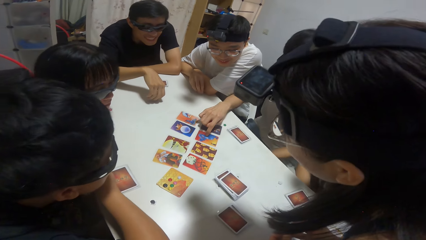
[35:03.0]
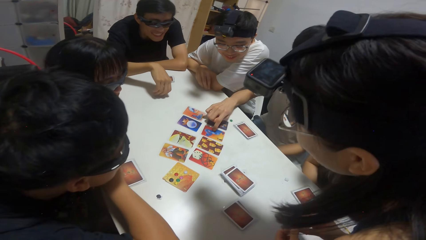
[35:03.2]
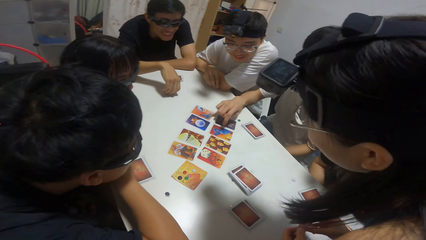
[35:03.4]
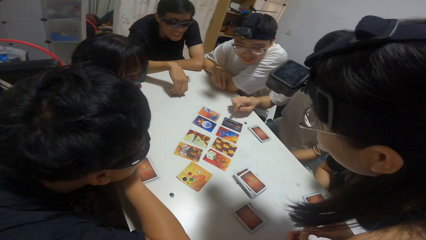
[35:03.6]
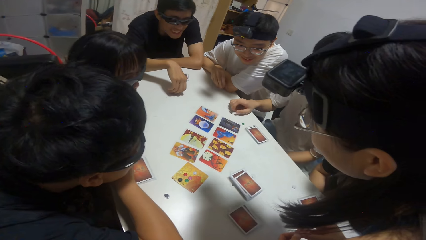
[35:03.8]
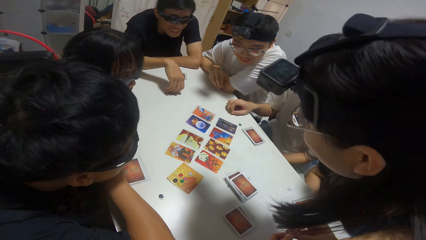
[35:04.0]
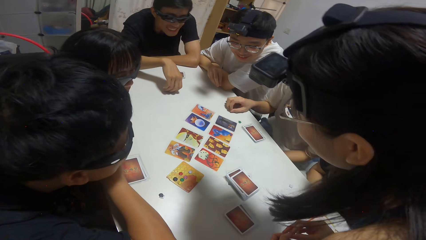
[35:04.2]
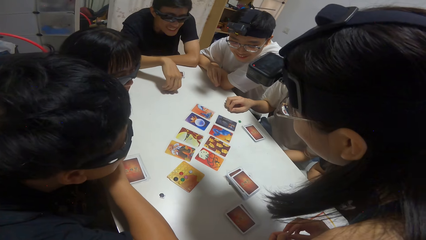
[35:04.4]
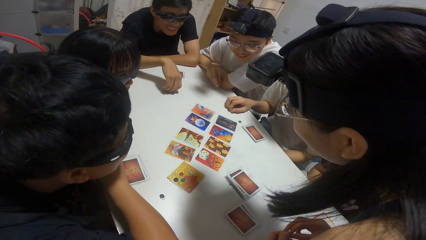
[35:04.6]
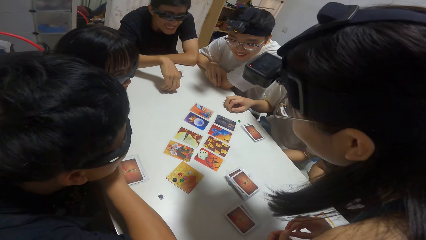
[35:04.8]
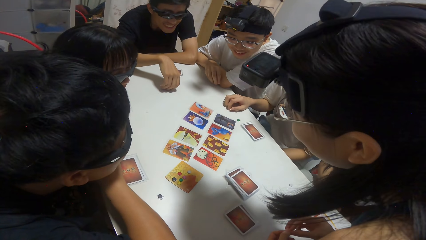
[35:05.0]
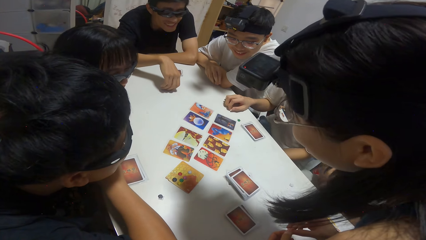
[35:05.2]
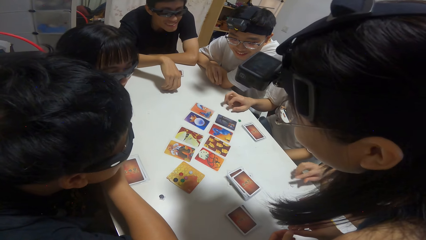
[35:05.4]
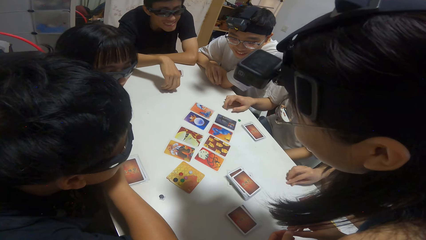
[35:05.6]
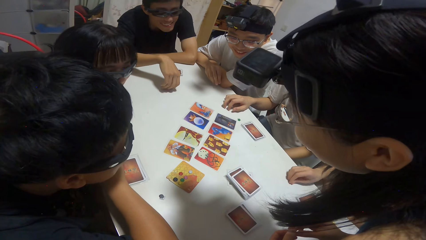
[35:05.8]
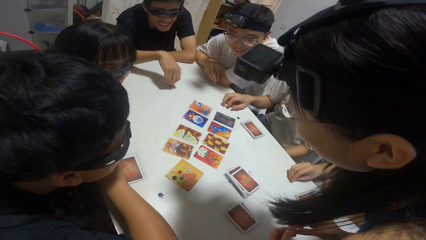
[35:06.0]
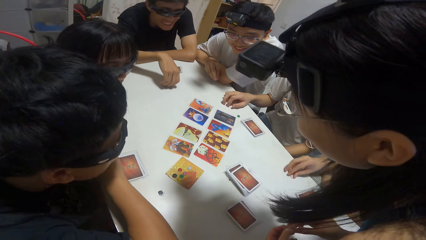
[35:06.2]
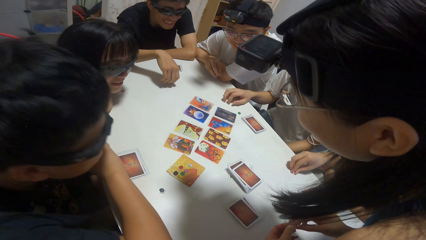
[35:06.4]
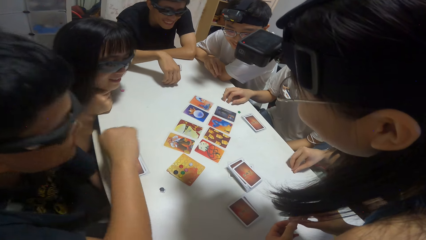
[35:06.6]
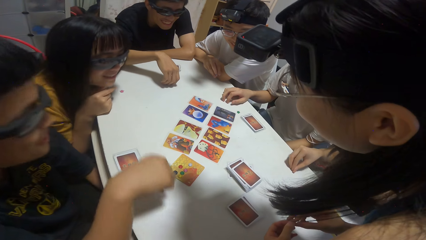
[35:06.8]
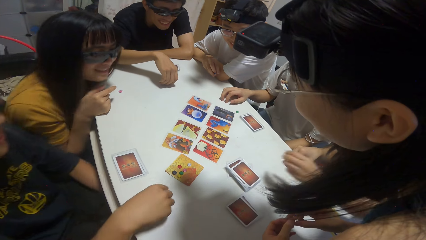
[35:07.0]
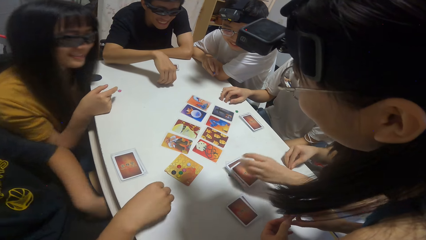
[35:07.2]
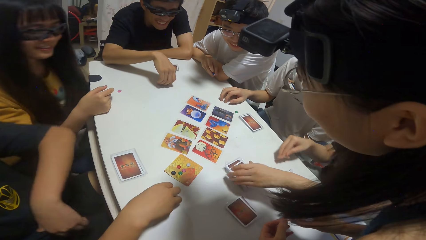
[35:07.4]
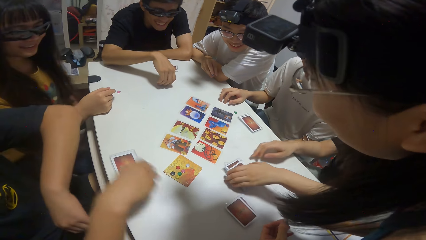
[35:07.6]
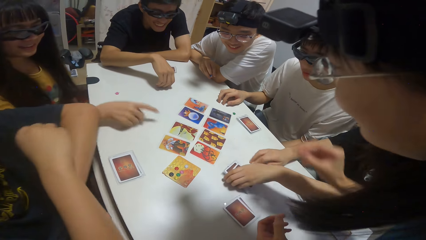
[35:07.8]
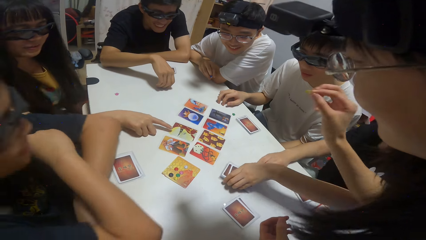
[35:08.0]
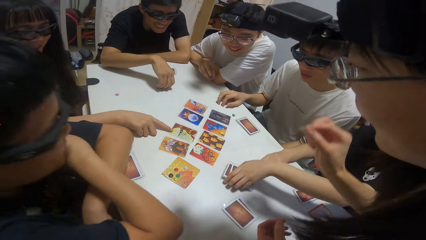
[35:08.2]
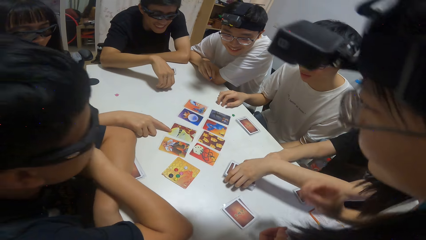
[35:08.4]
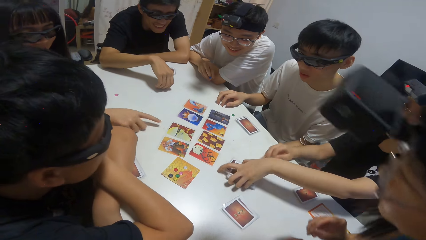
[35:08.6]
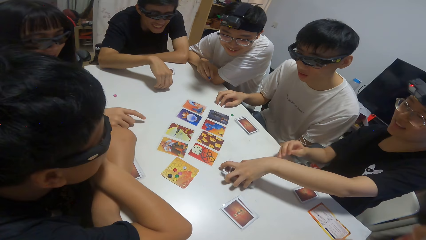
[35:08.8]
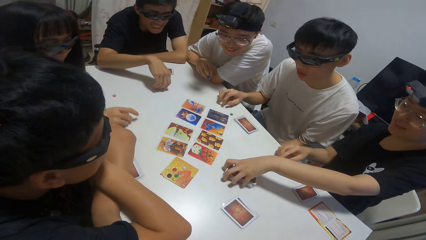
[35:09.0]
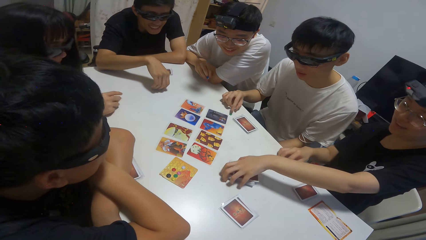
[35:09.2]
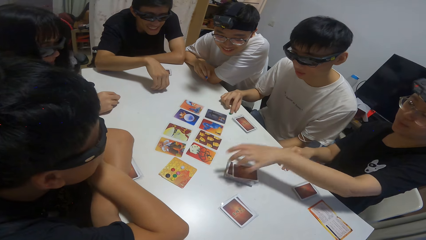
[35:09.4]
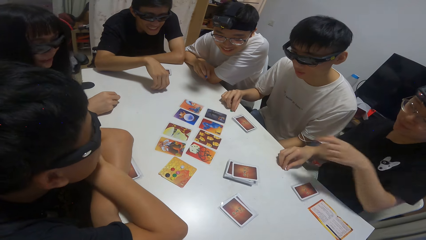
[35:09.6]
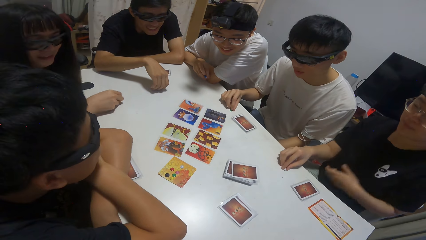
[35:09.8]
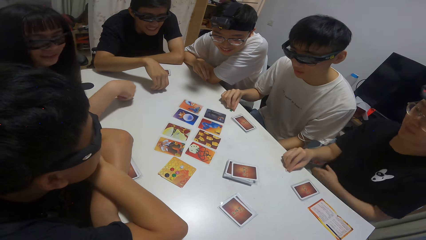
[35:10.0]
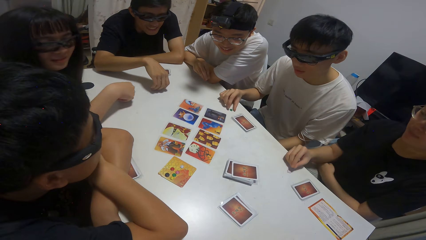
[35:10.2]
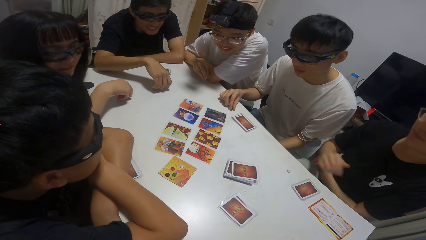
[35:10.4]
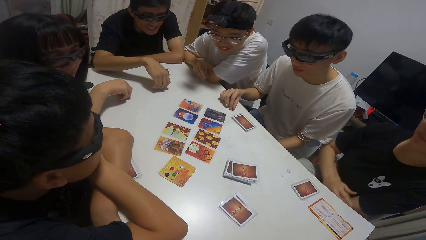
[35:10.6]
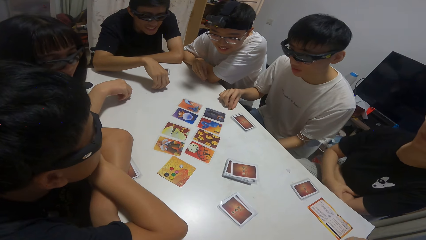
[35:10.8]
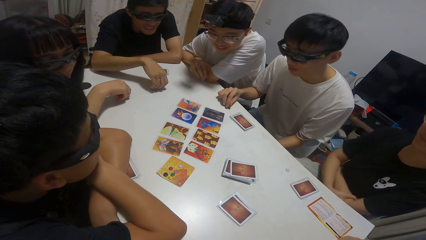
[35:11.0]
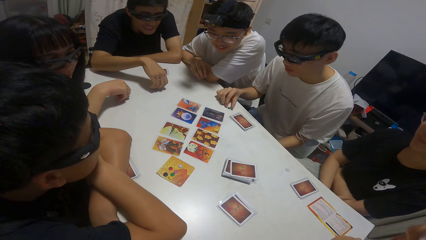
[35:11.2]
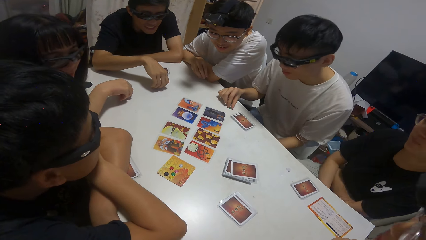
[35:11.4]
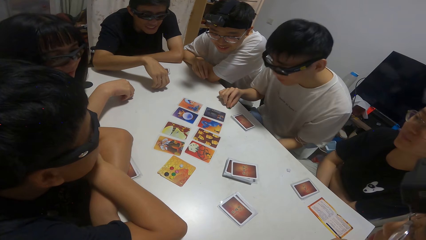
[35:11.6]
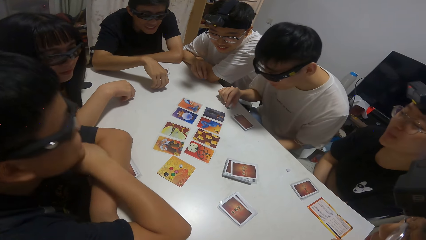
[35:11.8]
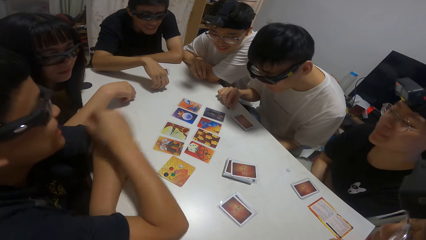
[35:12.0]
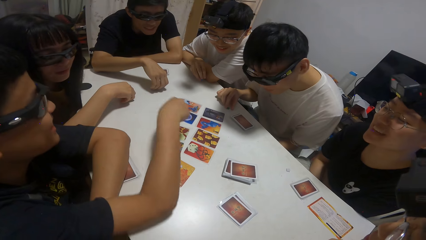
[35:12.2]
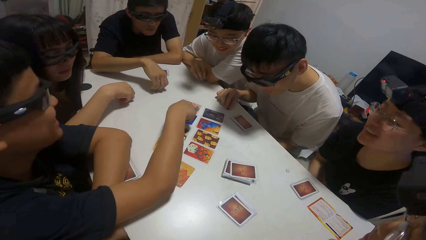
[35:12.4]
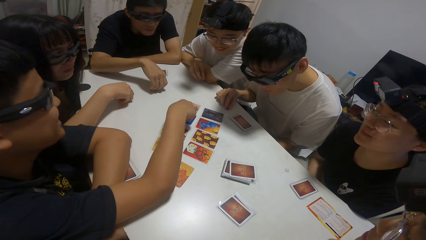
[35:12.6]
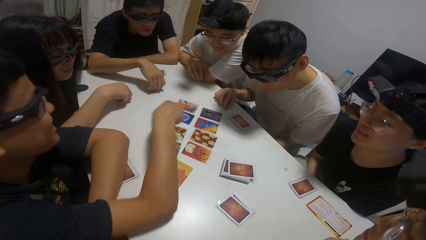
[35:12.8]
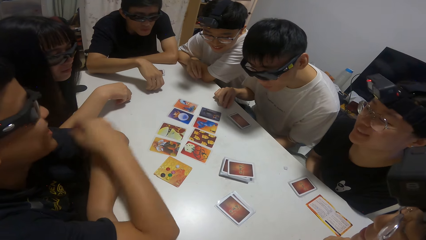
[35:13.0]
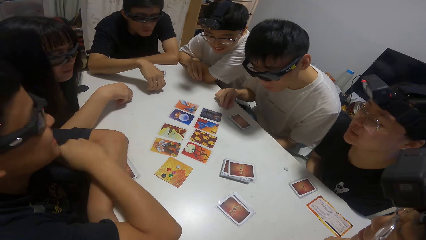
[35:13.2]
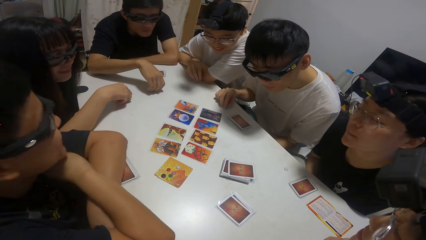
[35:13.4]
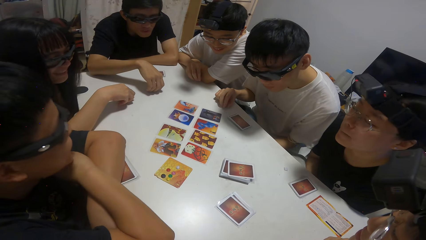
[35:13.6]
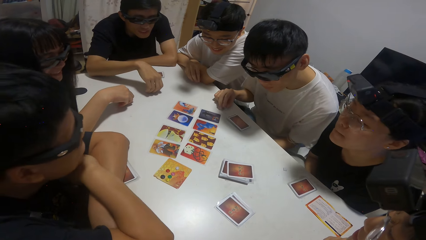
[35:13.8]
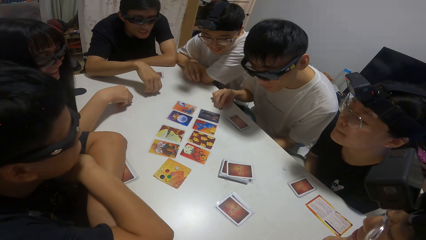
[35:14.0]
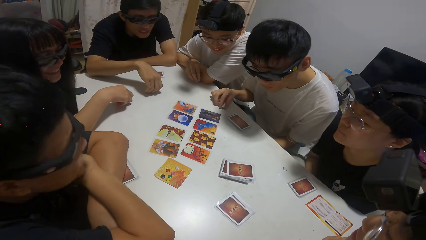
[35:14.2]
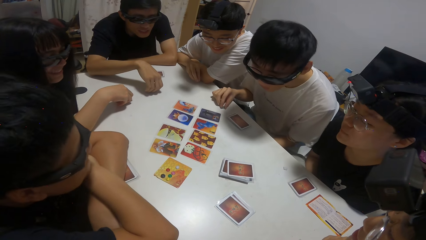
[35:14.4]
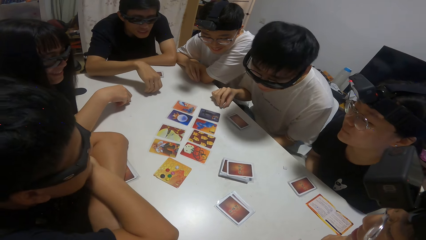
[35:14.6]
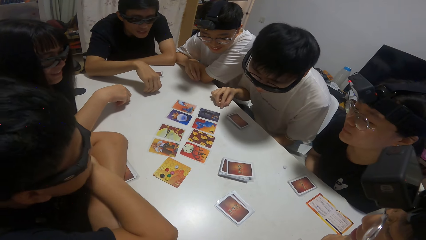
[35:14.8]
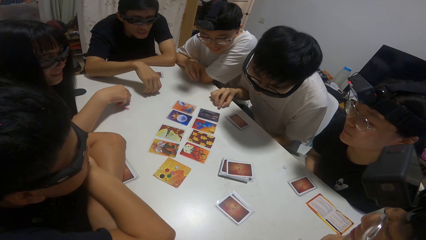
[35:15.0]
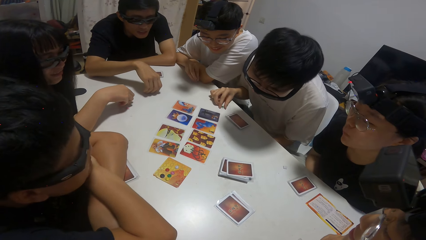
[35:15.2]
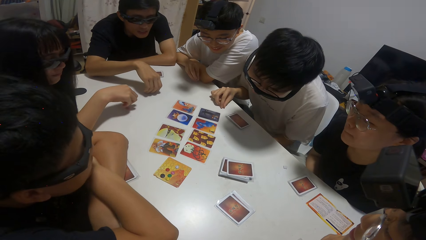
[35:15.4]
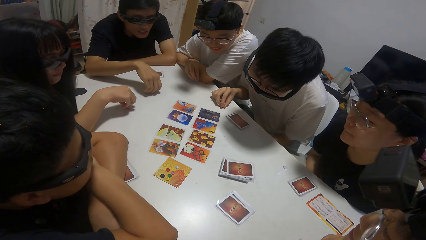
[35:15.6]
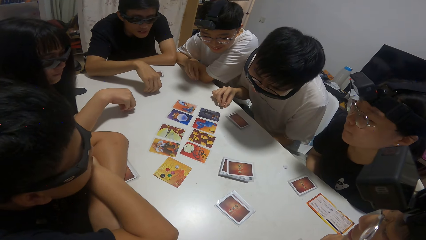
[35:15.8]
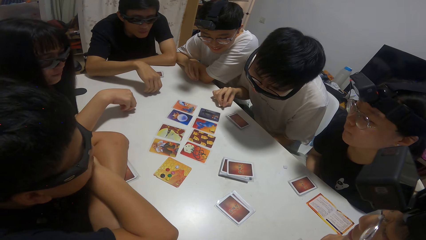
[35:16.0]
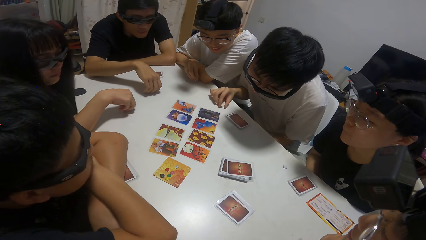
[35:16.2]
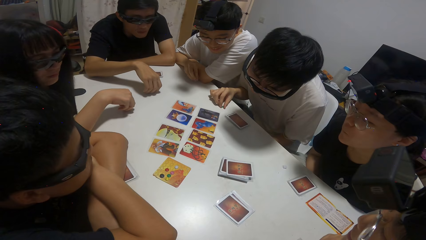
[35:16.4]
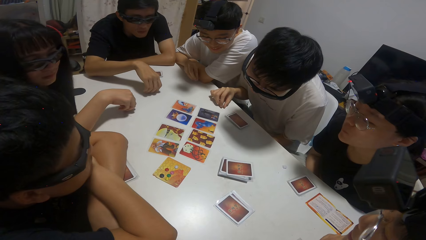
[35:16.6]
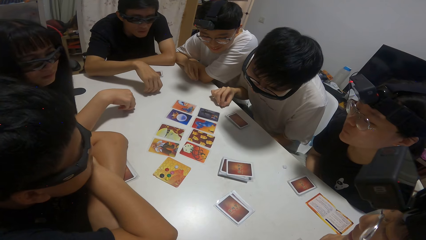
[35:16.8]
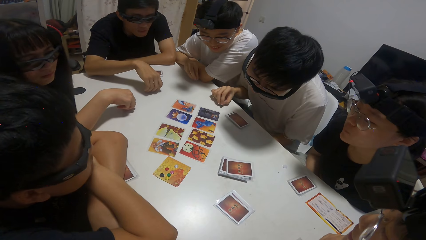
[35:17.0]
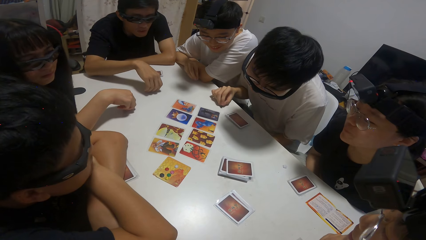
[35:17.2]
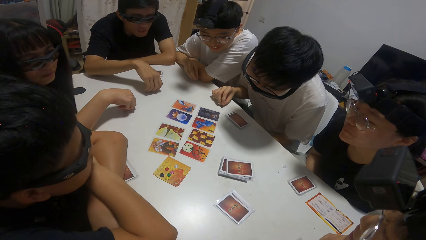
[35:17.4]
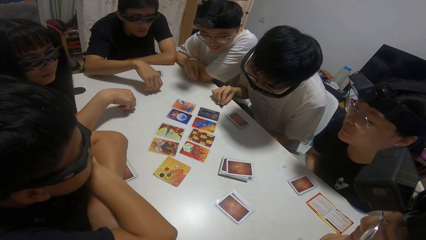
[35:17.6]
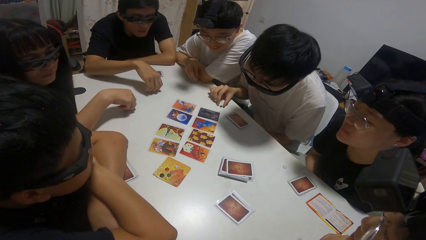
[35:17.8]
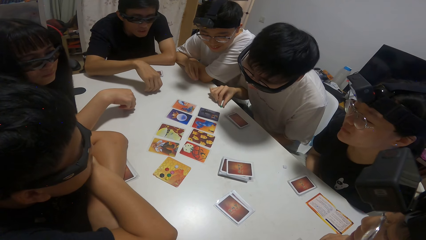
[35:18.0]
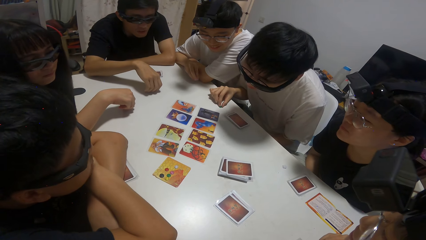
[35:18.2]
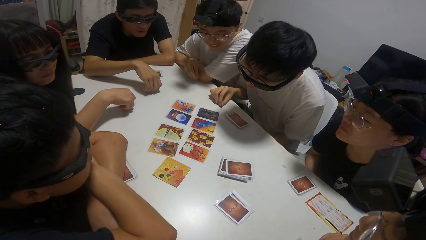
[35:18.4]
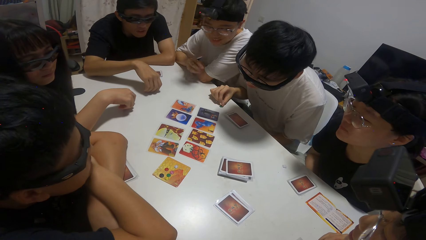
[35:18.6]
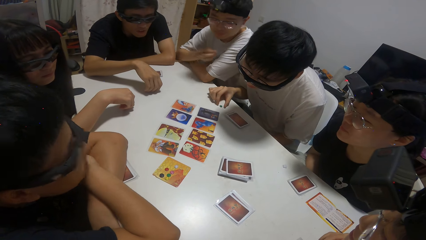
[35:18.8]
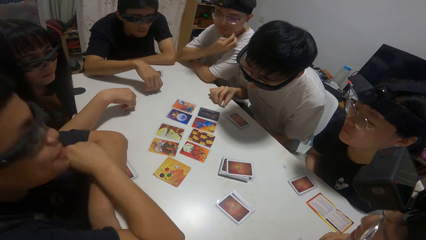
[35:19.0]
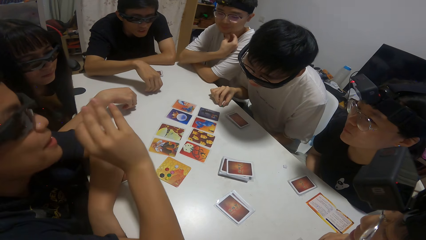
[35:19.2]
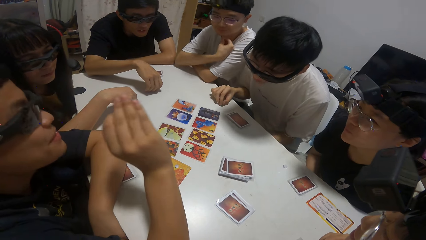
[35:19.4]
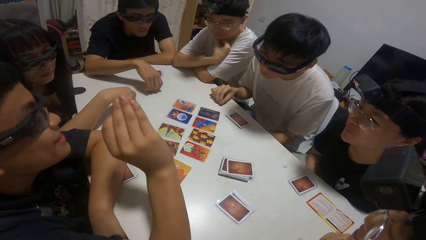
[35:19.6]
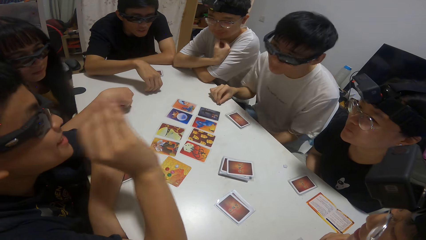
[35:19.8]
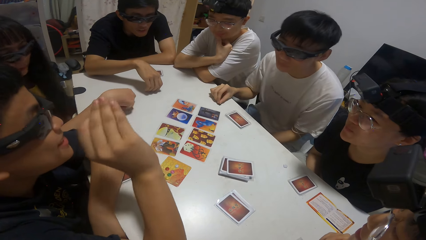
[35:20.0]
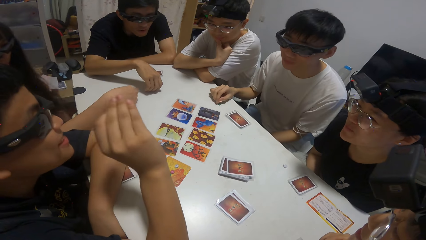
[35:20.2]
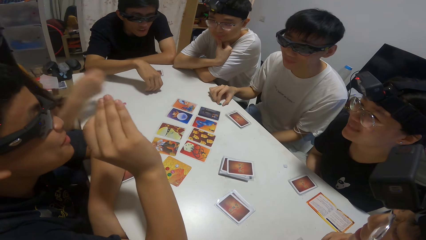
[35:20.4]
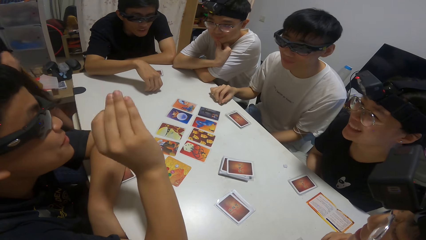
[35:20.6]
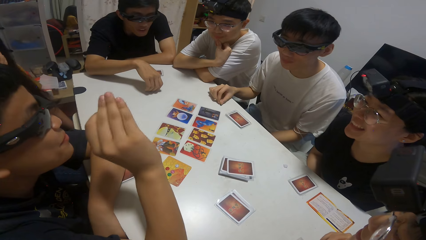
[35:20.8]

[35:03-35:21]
A man touches a card on the table. Another man points at the playing cards. A woman fiddles with her stone. A man picks a poker chip. Another man picks a poker chip. The woman moves the reserved cards on the table. A man picks playing cards. Another woman touches a card on the table. A woman points at the playing cards. A man picks the playing cards. A man fiddles with his stone. A woman fiddles with her stone. A man points at the playing cards.
